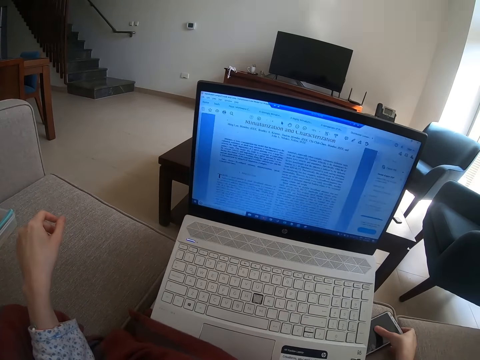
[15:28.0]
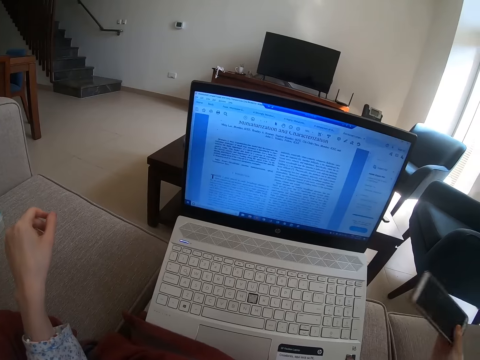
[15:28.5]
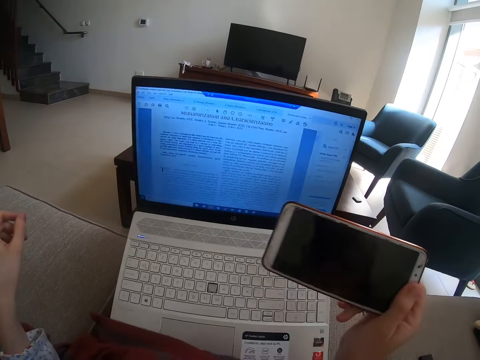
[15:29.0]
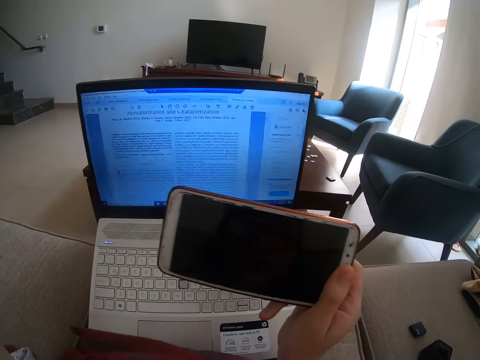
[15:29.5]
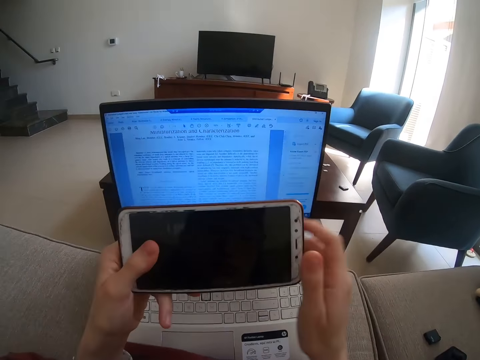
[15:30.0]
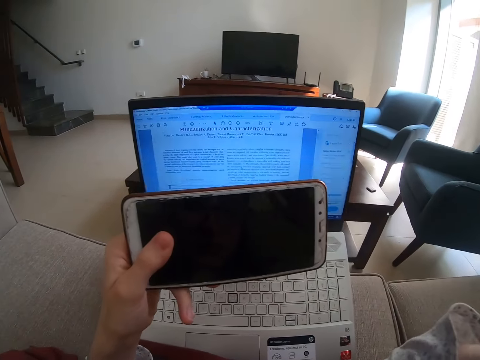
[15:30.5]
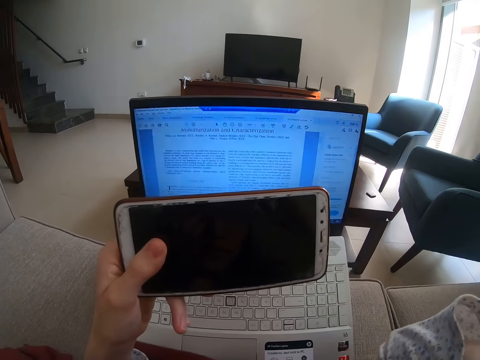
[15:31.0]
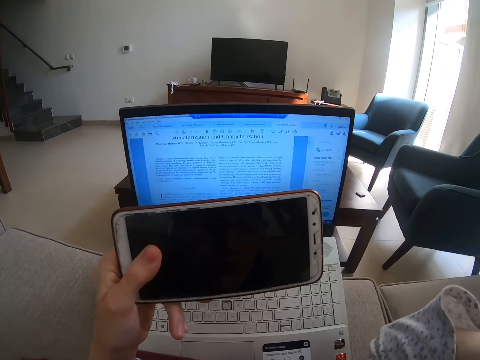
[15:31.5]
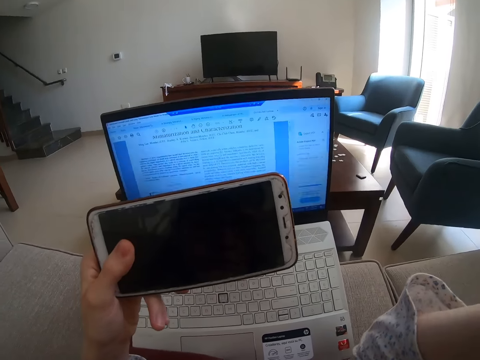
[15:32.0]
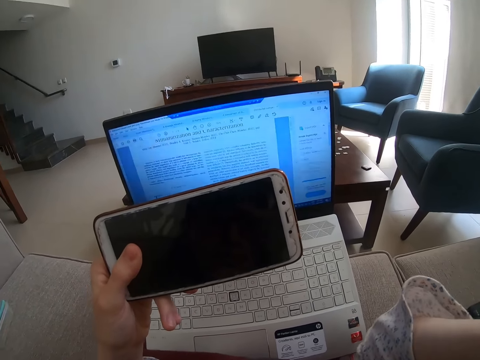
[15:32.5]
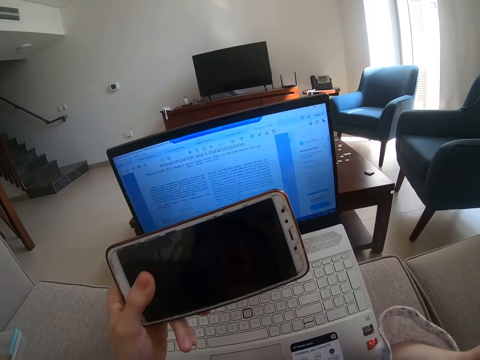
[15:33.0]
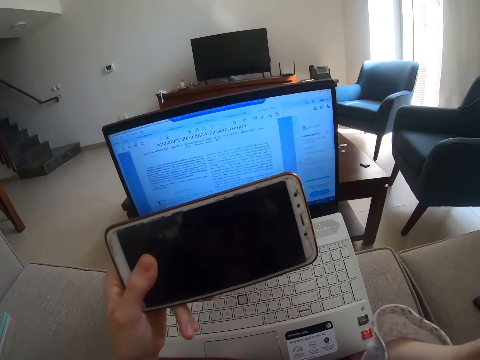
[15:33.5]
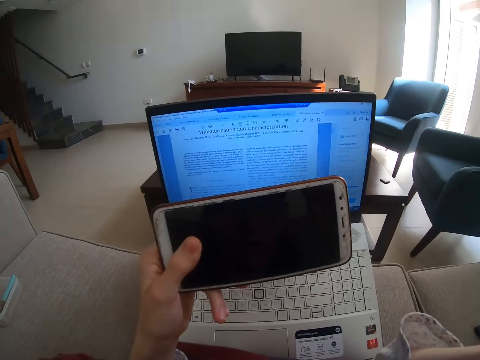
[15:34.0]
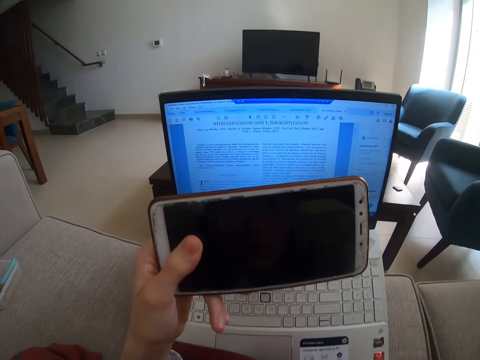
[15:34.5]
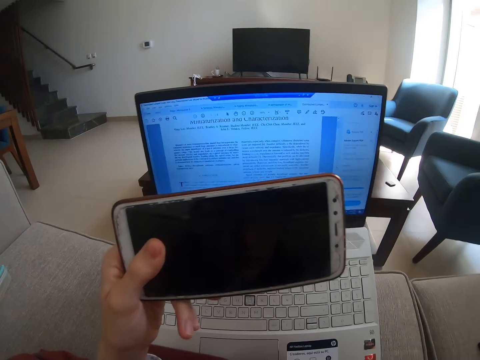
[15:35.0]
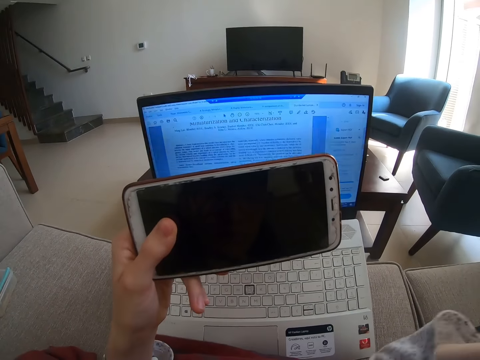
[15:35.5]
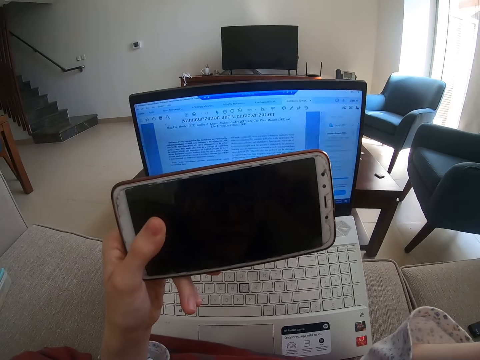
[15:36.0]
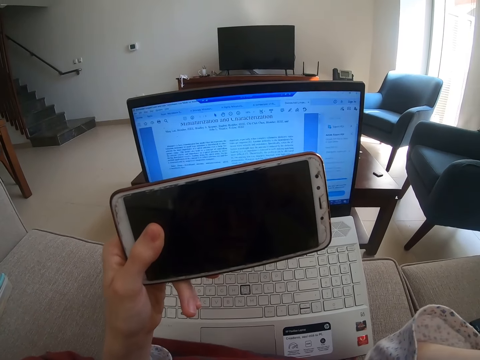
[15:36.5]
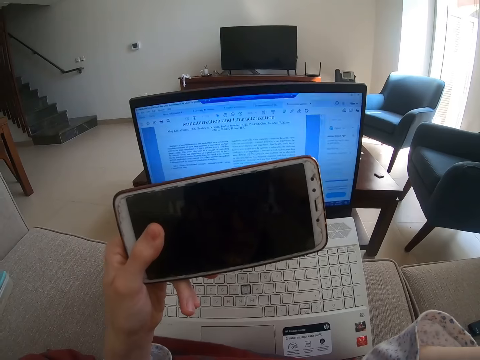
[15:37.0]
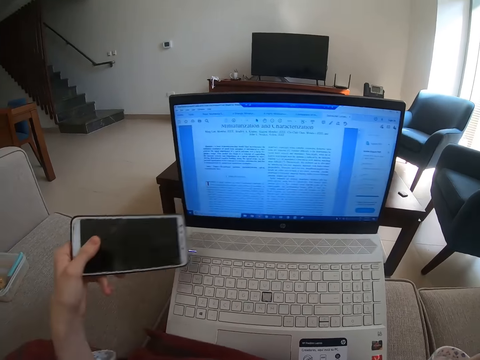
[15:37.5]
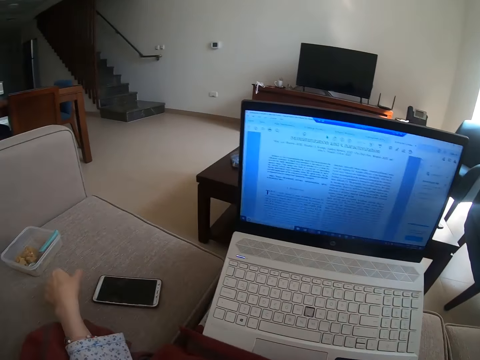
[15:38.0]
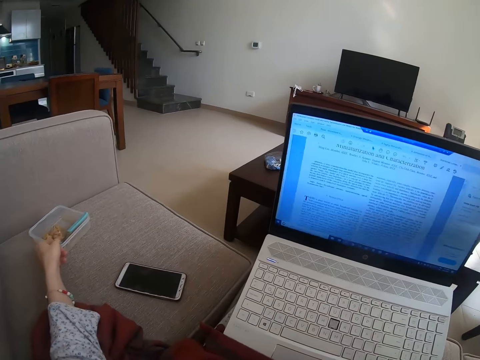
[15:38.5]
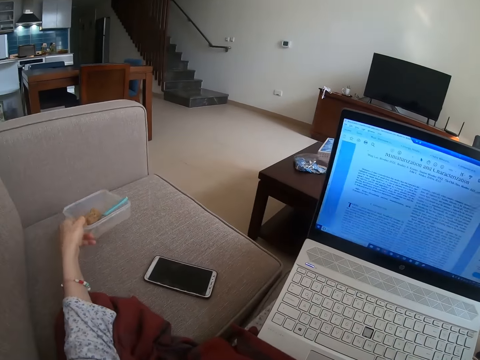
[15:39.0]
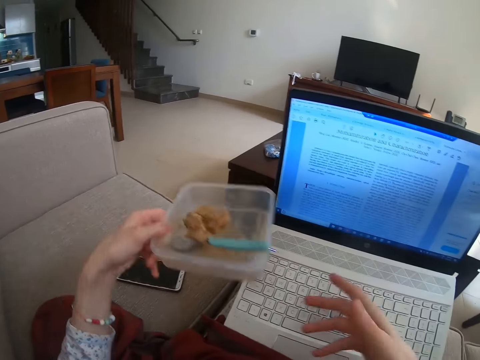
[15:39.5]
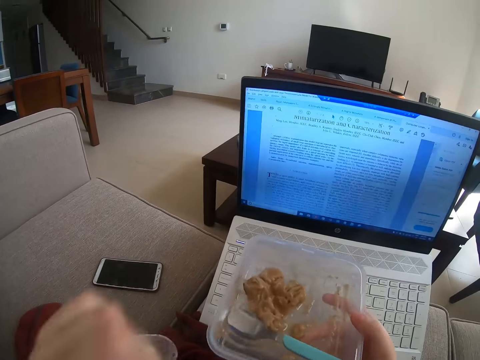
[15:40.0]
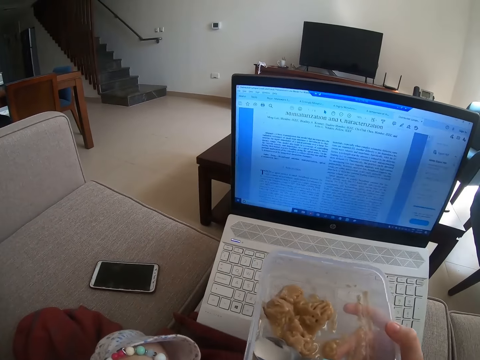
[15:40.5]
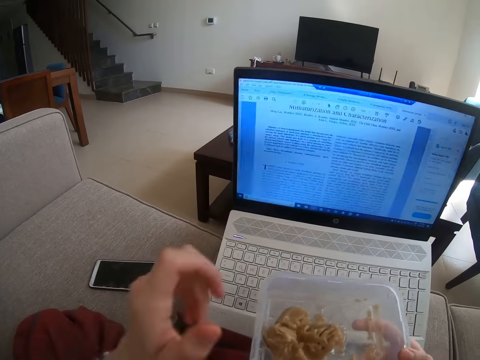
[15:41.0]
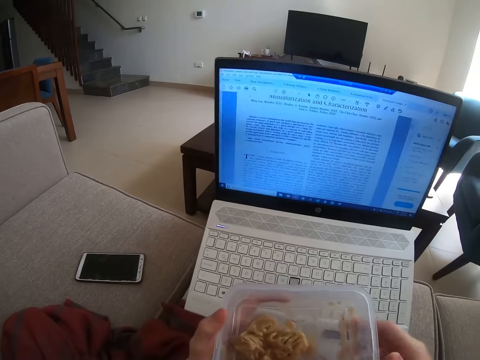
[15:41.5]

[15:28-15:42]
The camera wearer picks up the phone on the couch. They raise a hand. They adjust the head camera. They place the phone on the couch. They pick up a food container or tin from the couch. They touch the tin with the right hand. They raise a hand.

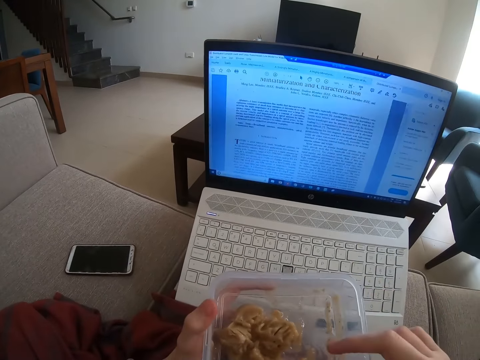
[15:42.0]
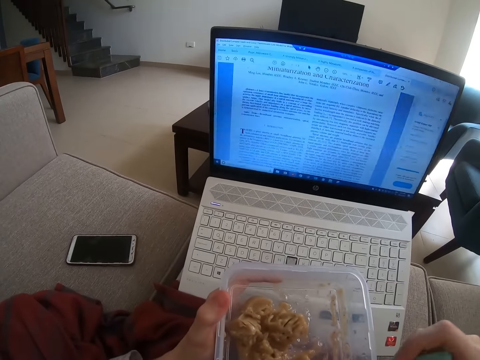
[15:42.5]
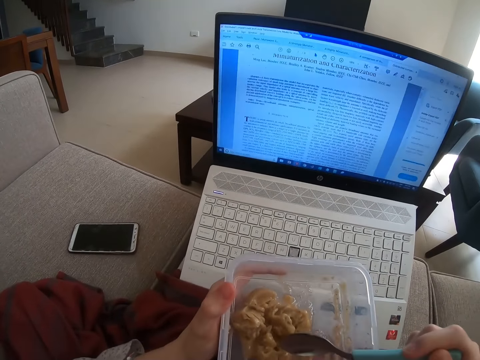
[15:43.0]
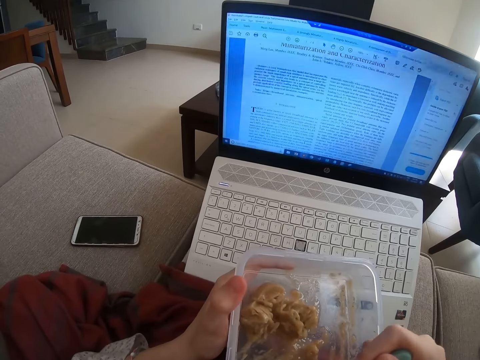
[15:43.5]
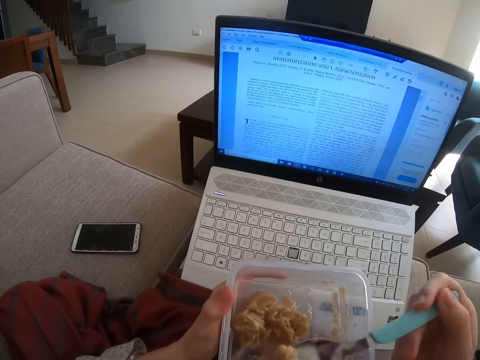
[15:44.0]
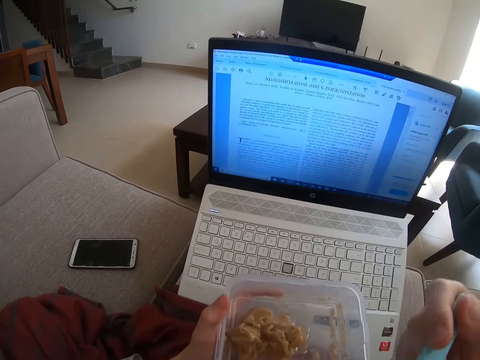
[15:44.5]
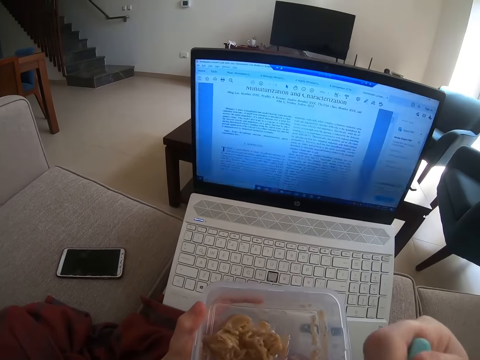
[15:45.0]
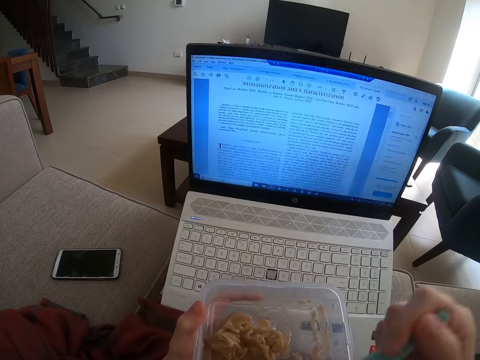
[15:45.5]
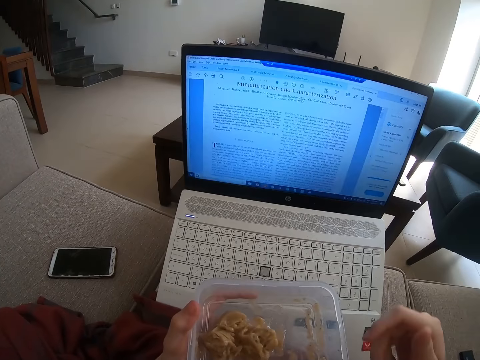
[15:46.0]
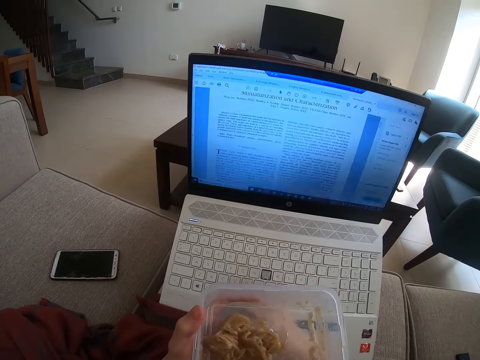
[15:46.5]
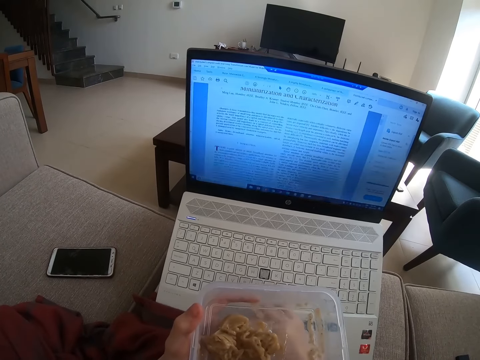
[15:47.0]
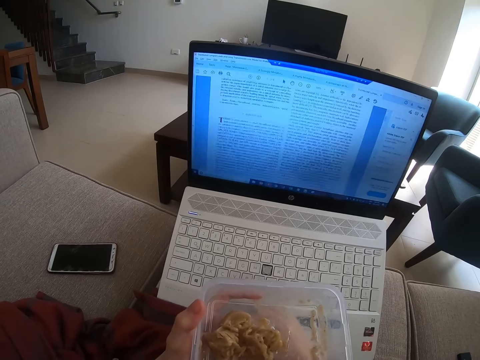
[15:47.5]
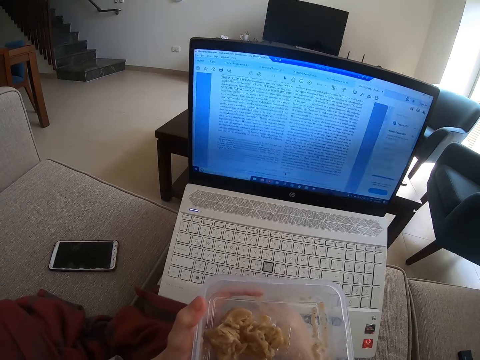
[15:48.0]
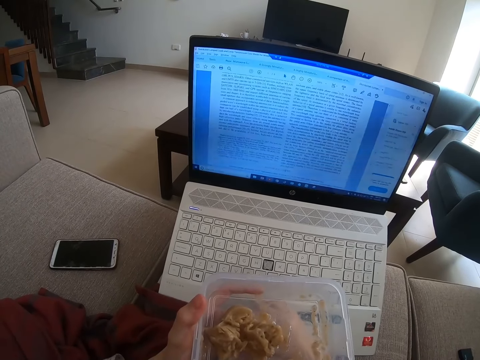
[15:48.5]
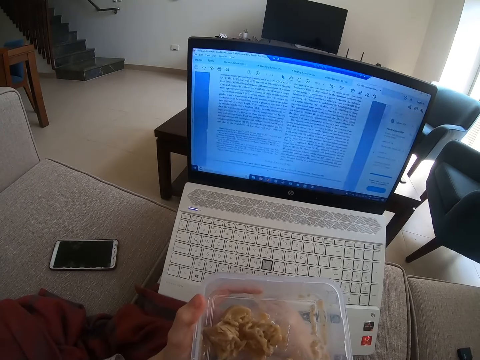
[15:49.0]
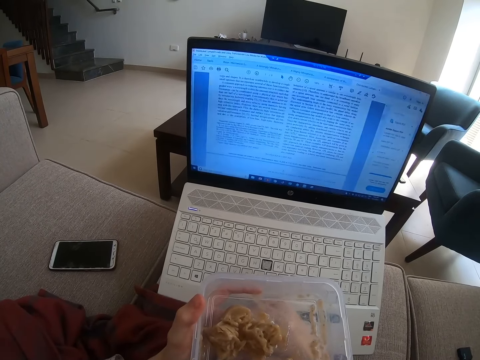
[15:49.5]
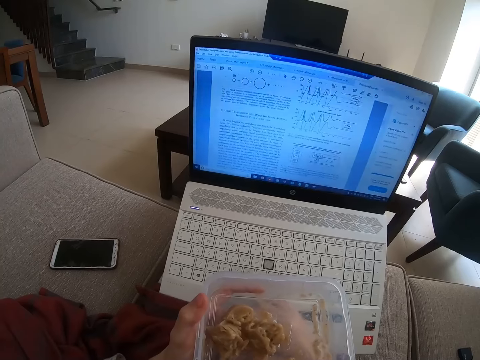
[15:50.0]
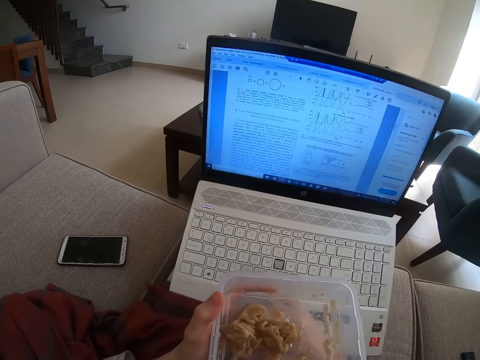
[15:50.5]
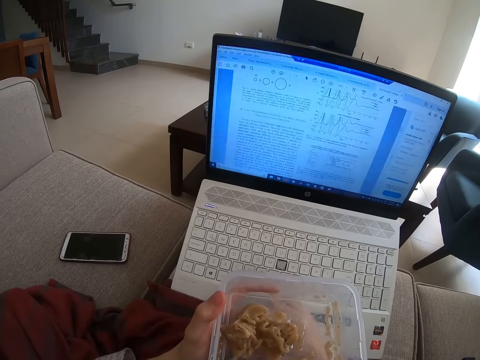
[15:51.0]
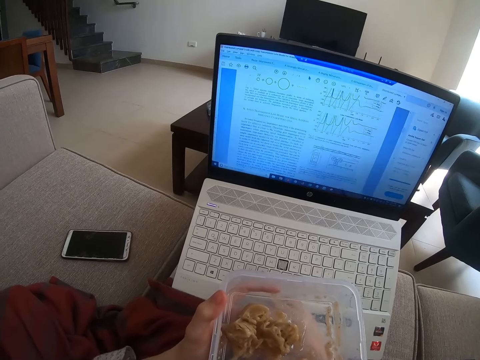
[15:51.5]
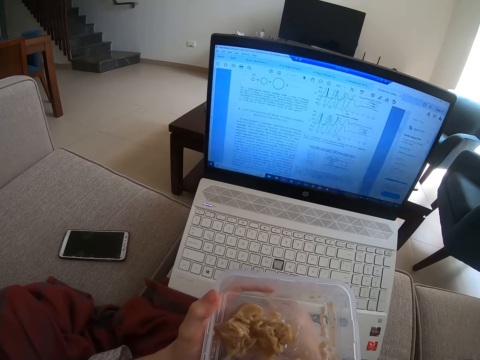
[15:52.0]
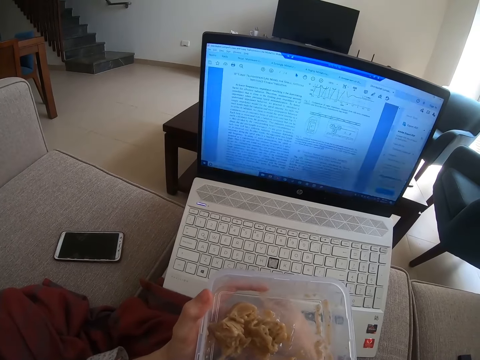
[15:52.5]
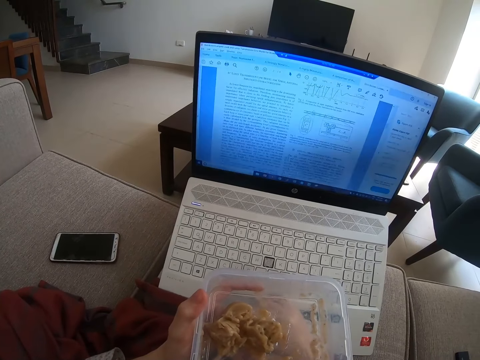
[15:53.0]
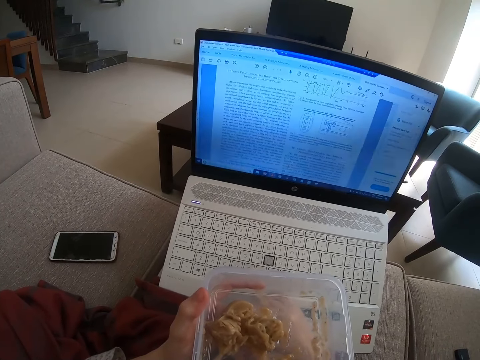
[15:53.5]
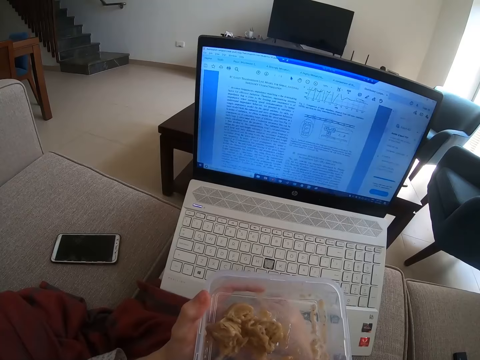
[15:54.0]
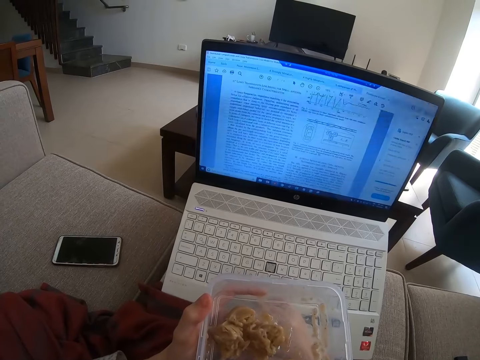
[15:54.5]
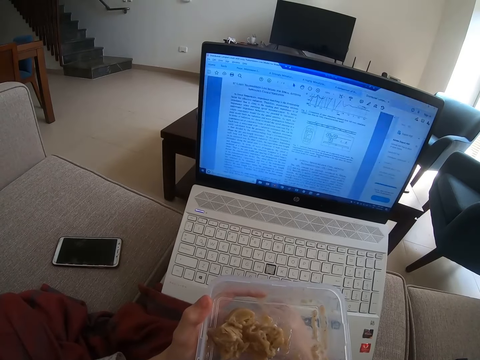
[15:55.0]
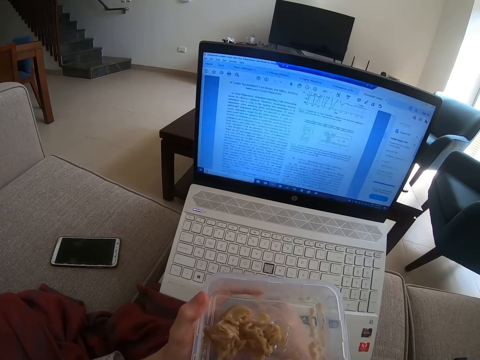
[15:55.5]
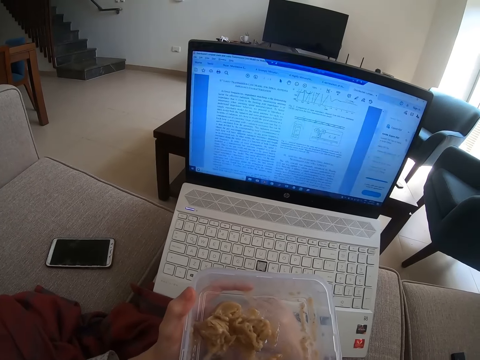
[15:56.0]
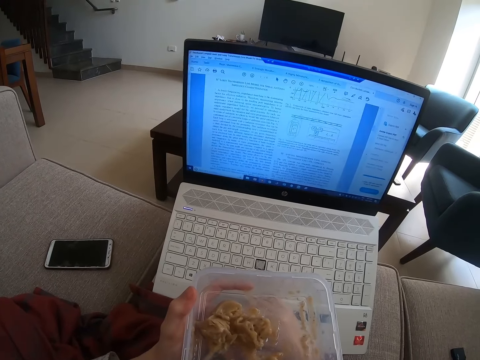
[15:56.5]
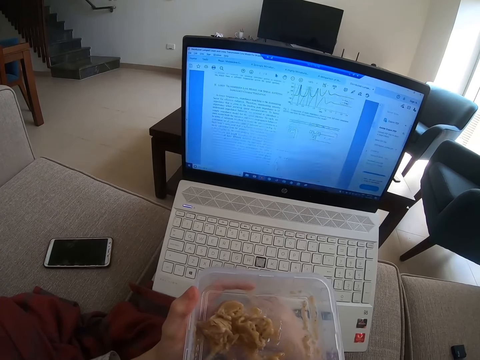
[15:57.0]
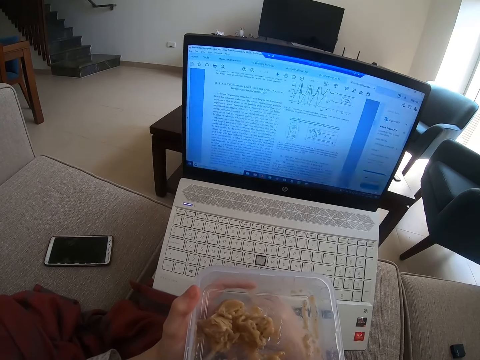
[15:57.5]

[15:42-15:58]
The camera wearer picks up a spoon. They scoop the food with the spoon. They eat the food with the spoon. They drop the spoon in the tin. They operate the laptop.
